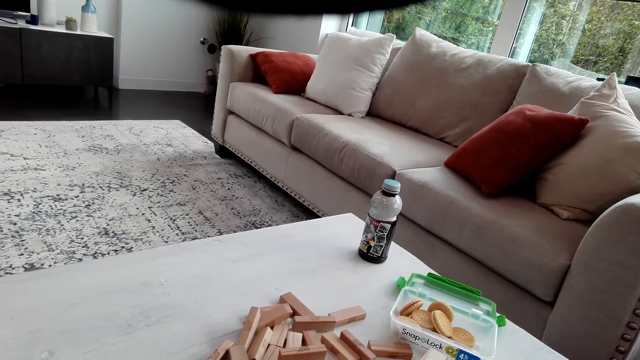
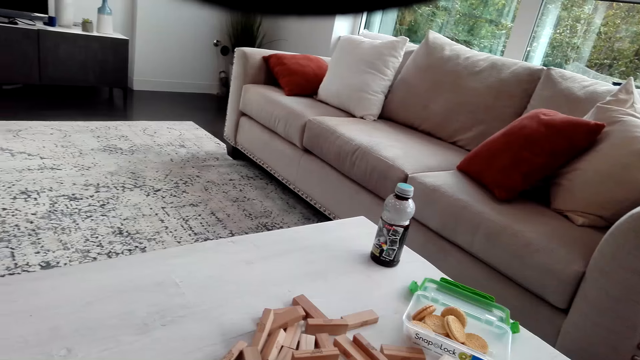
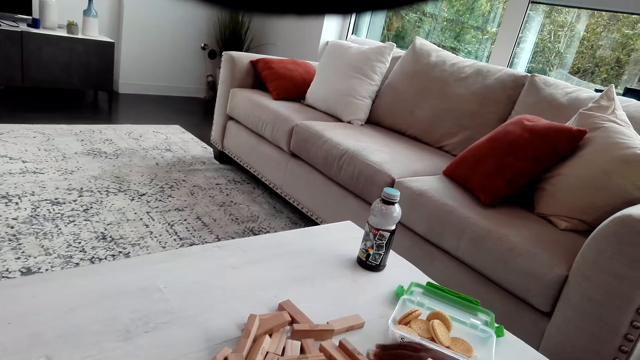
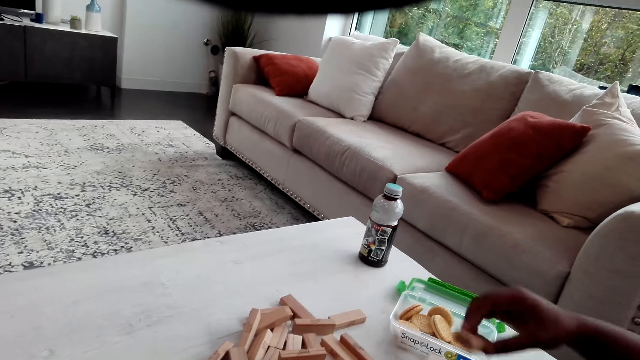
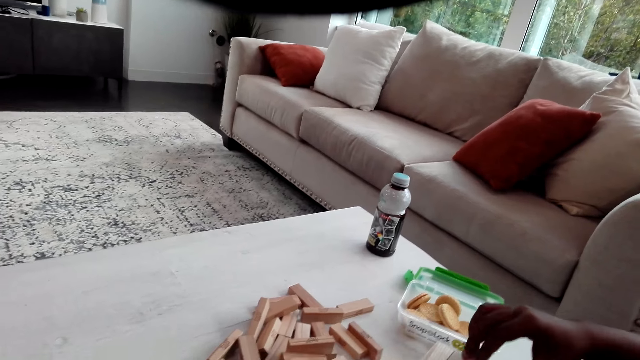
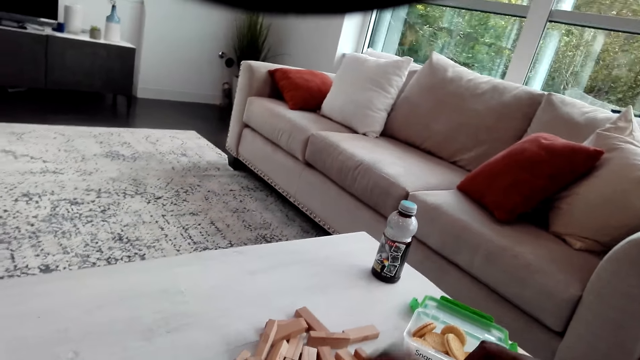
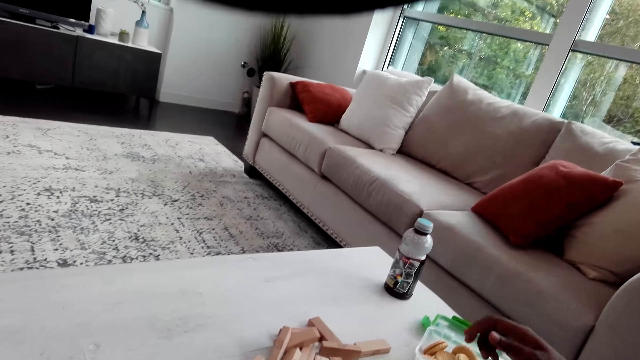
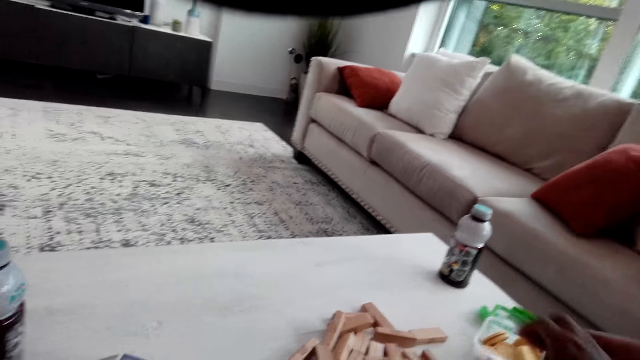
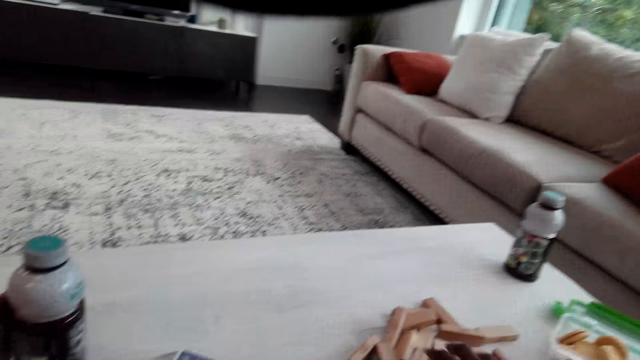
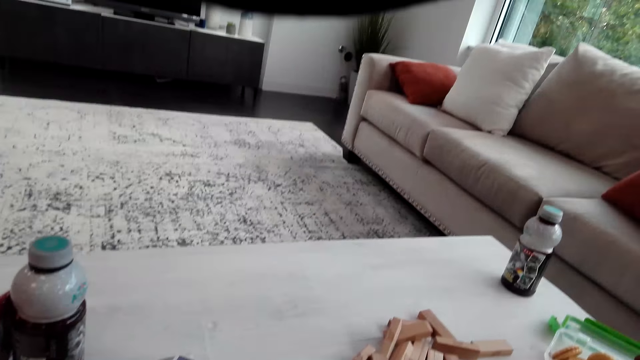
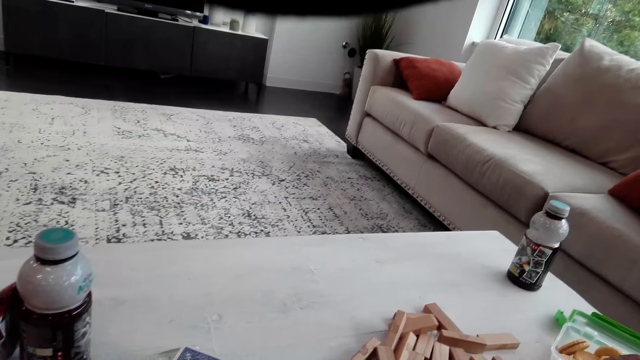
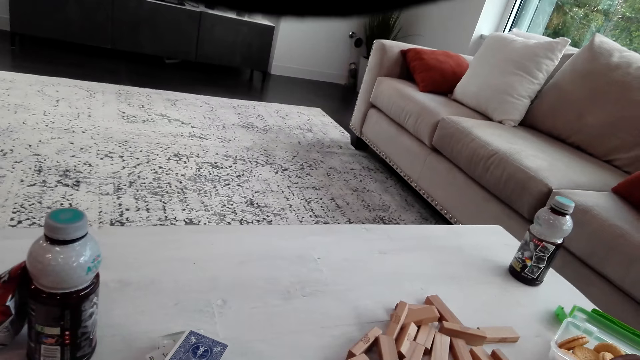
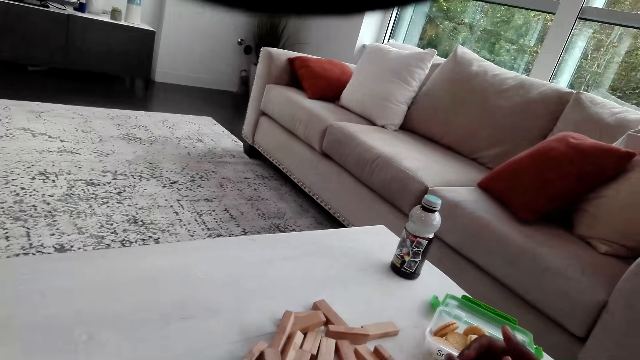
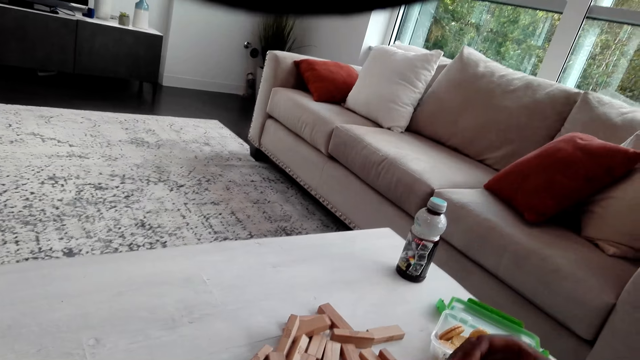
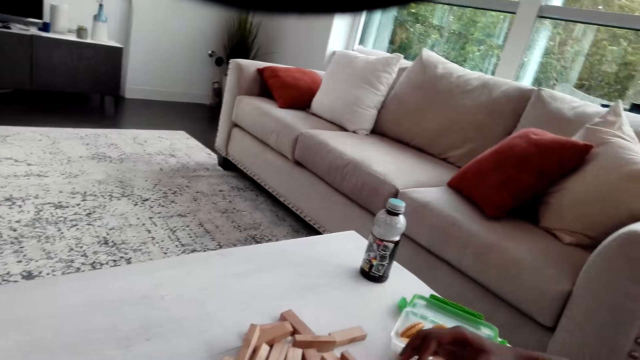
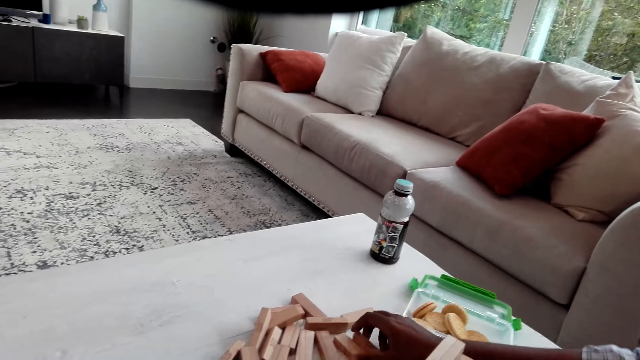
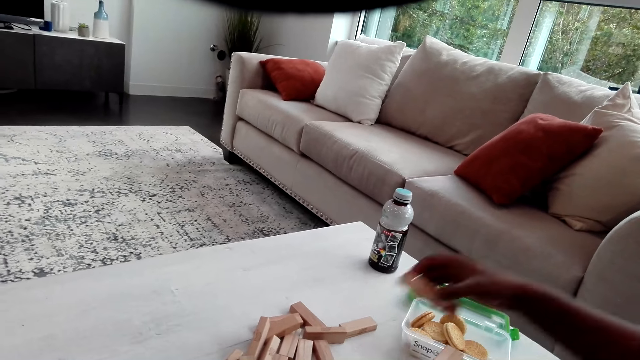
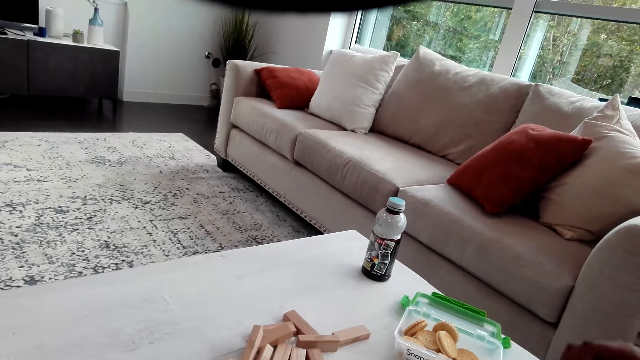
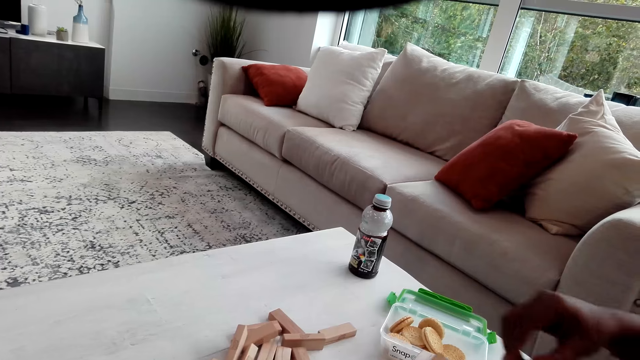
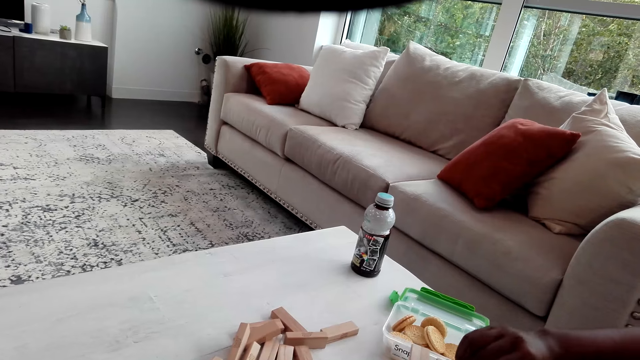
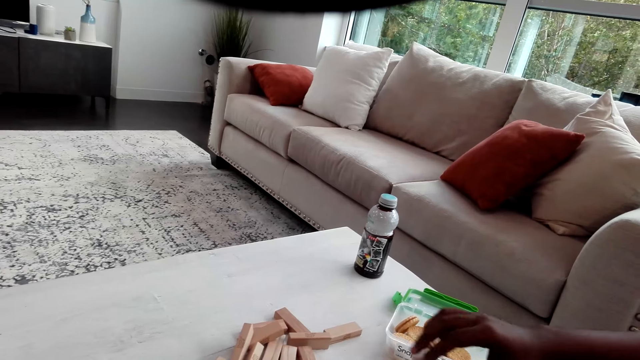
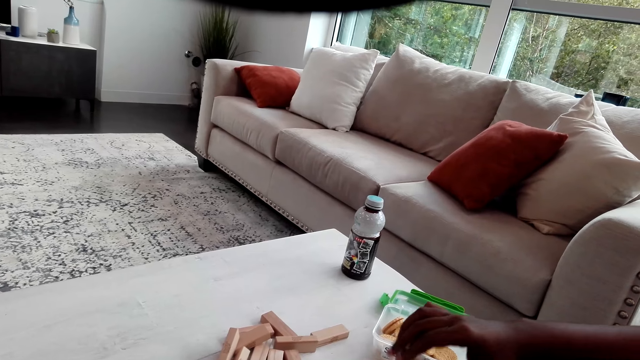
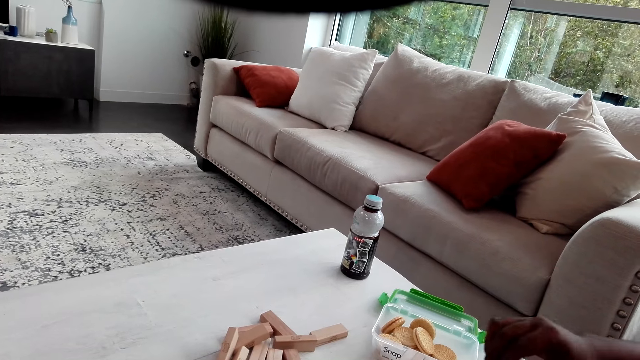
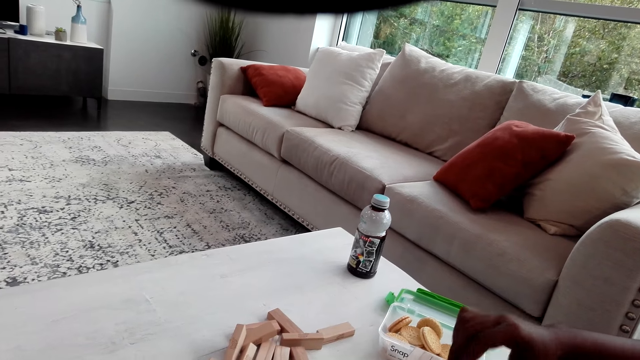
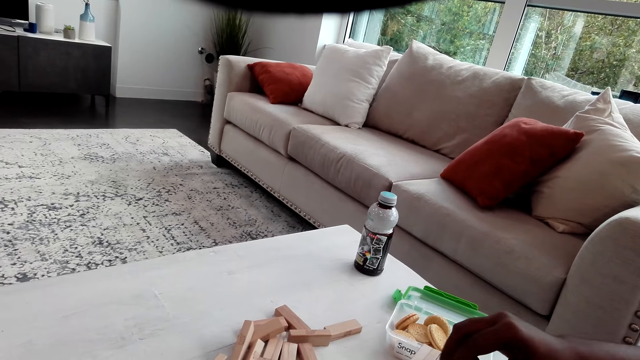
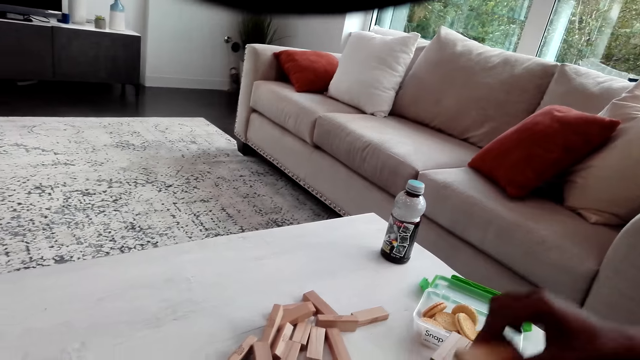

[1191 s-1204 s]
The camera wearer looks around the table. A man arranges the jenga game wooden blocks on the table.

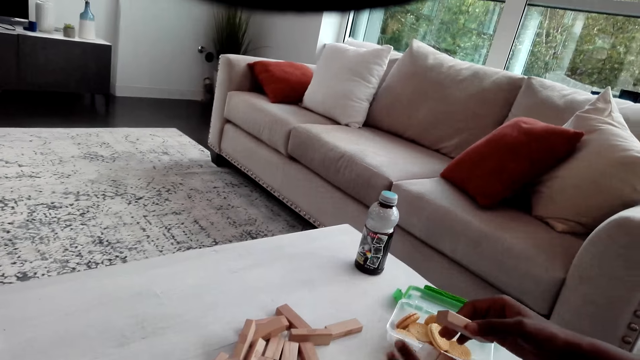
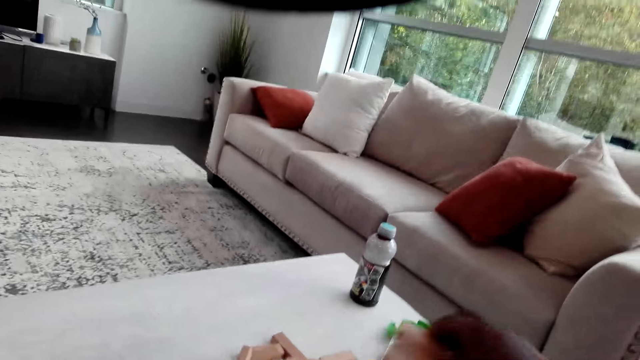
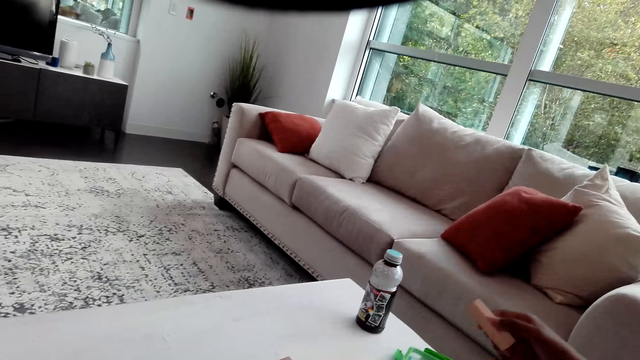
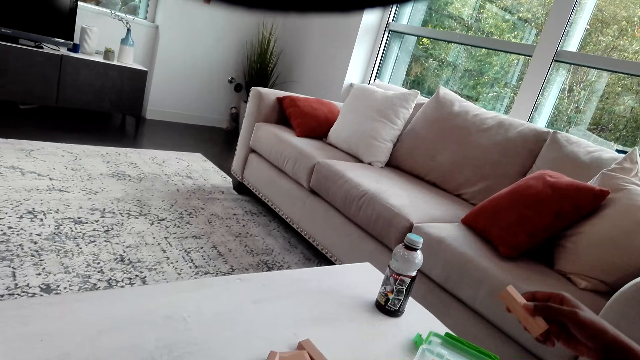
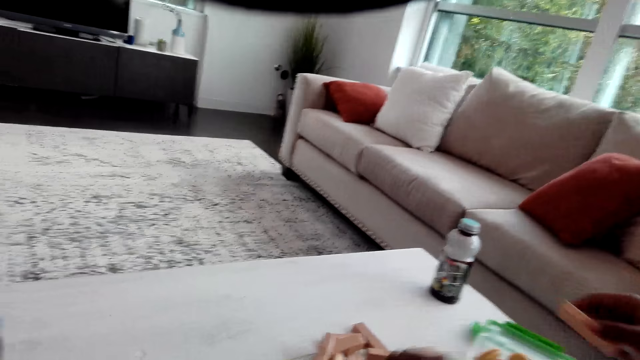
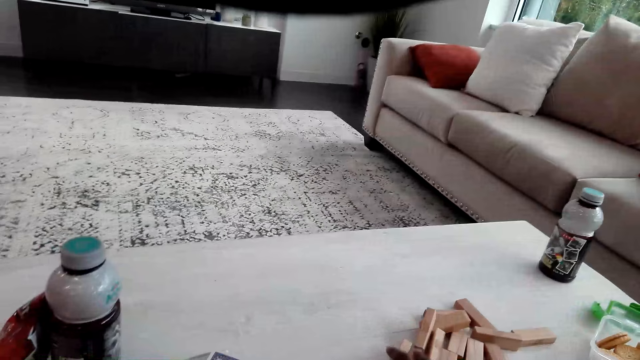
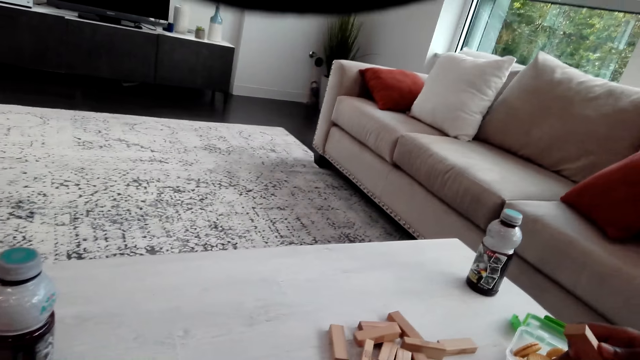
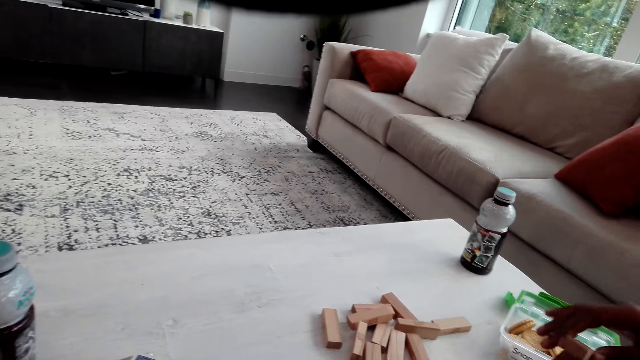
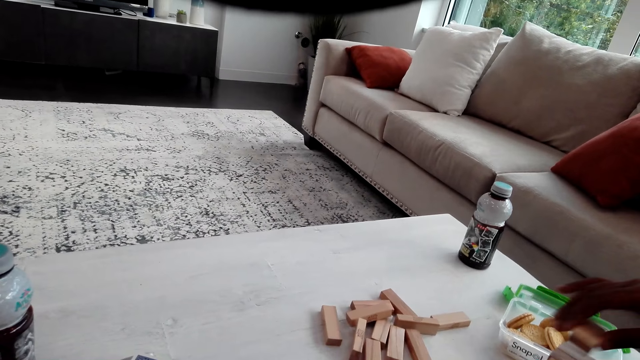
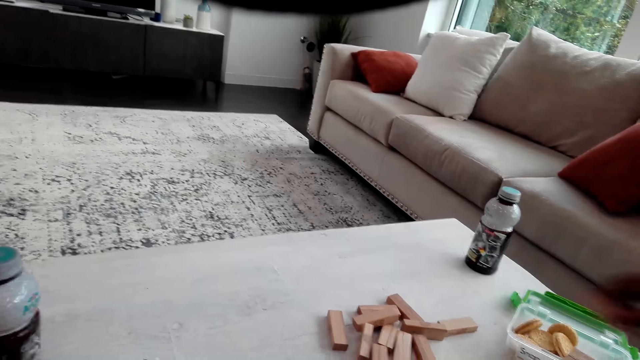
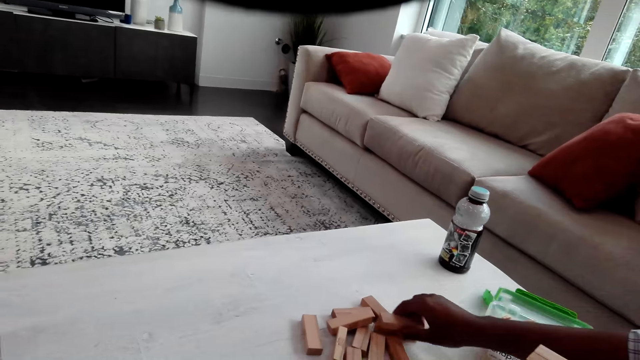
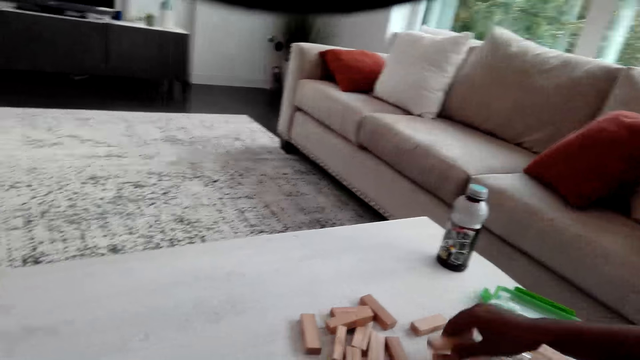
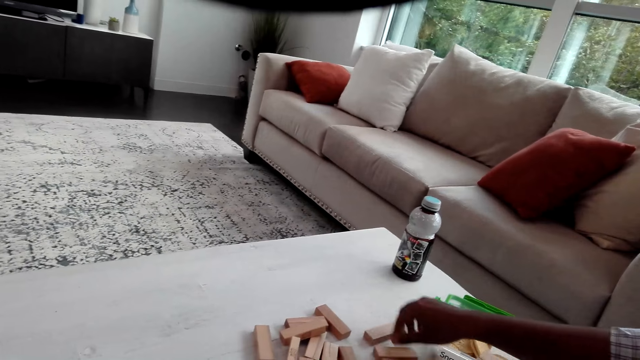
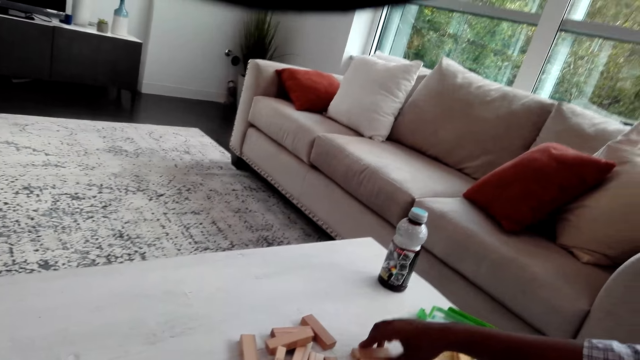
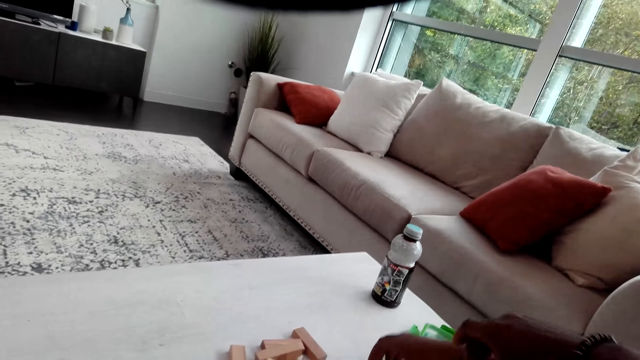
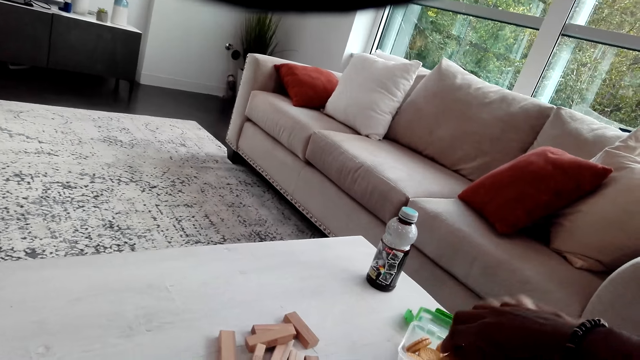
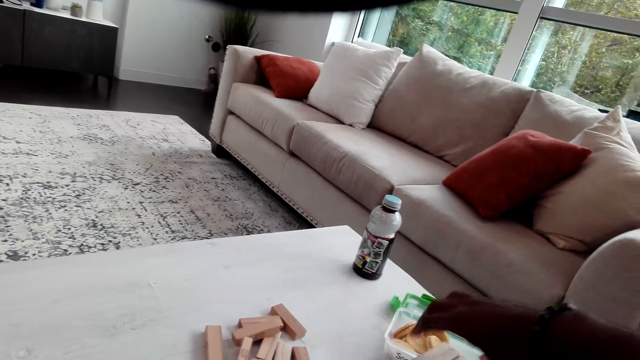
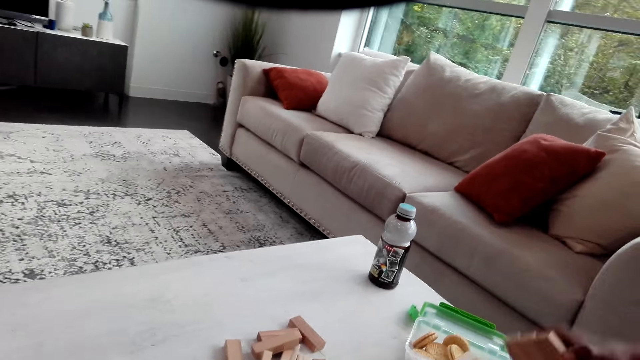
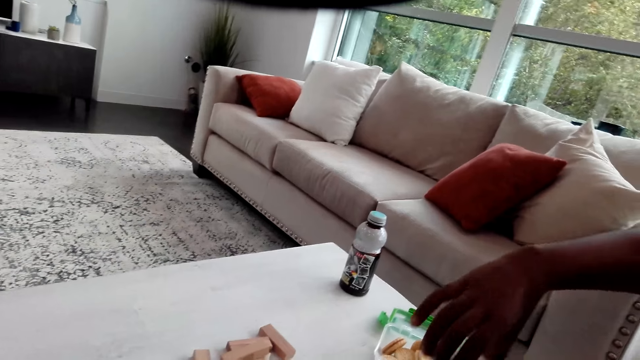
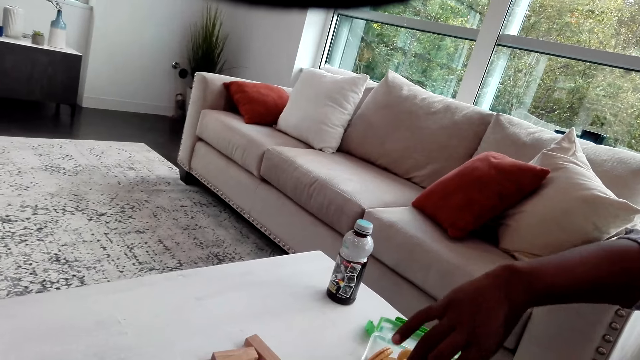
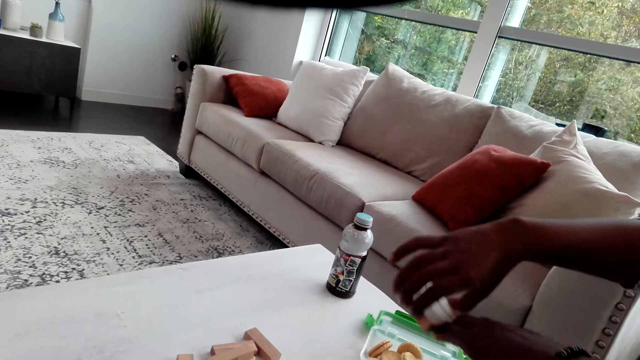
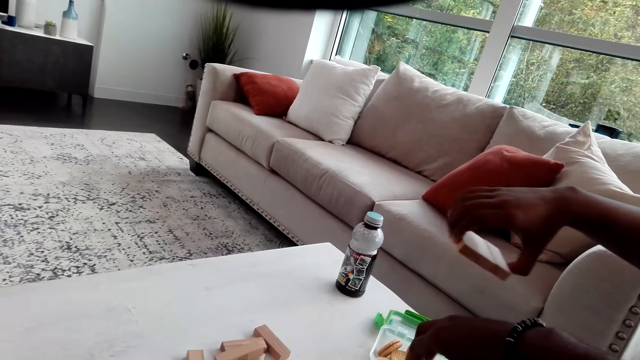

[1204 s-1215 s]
The camera wearer arranges the jenga game wooden blocks on the table. A man arranges the jenga game wooden blocks on the table.
